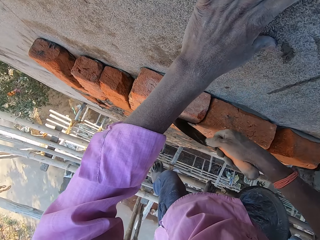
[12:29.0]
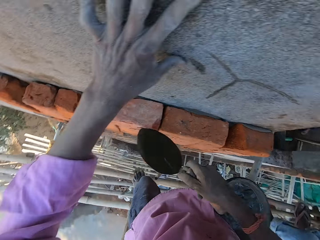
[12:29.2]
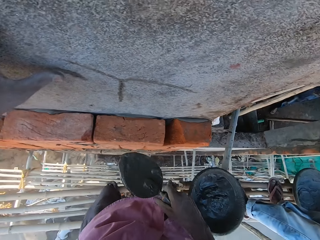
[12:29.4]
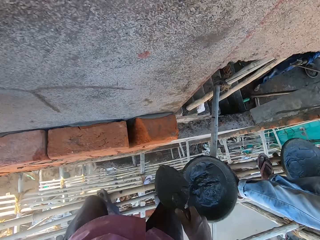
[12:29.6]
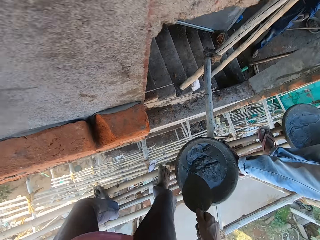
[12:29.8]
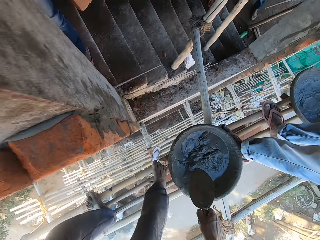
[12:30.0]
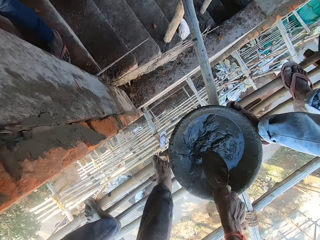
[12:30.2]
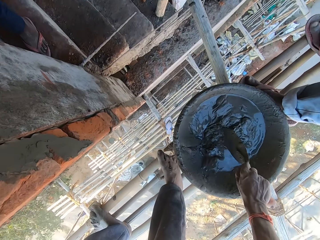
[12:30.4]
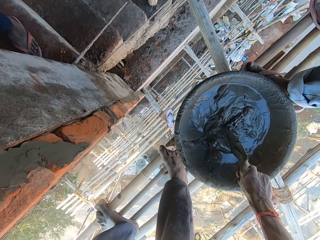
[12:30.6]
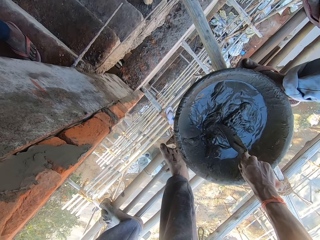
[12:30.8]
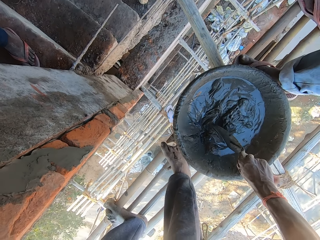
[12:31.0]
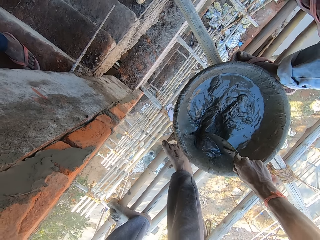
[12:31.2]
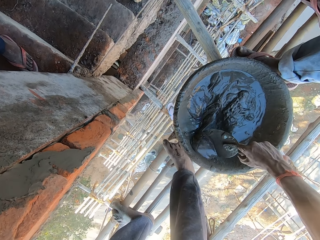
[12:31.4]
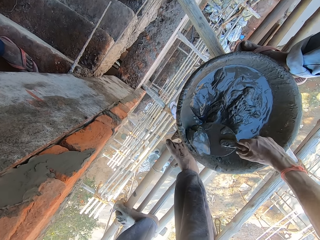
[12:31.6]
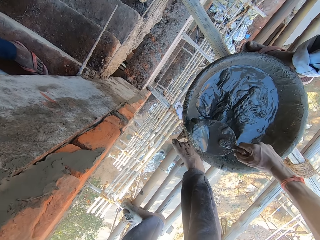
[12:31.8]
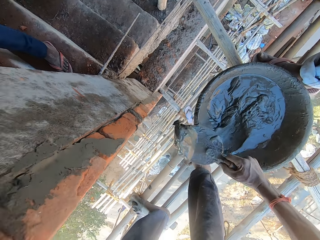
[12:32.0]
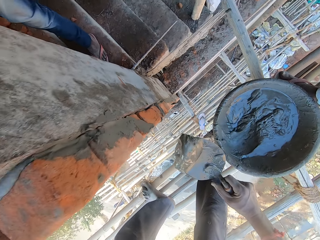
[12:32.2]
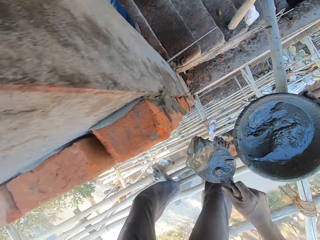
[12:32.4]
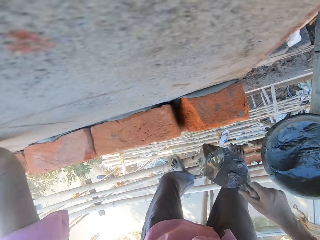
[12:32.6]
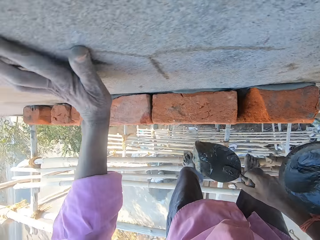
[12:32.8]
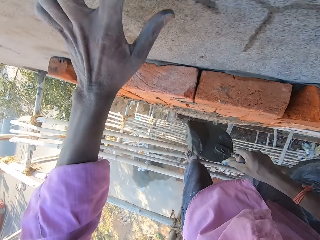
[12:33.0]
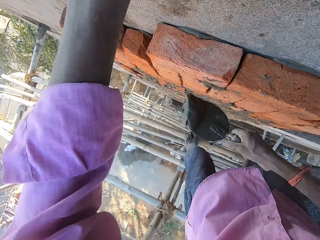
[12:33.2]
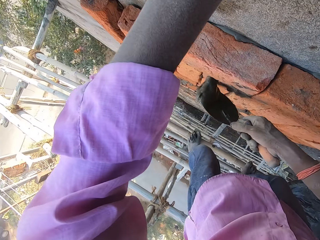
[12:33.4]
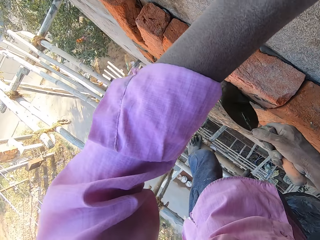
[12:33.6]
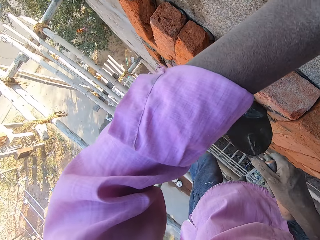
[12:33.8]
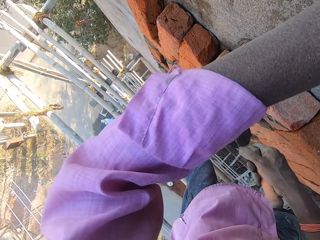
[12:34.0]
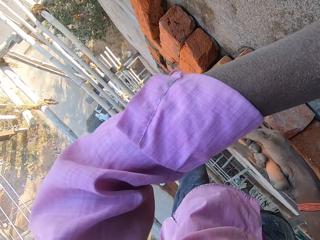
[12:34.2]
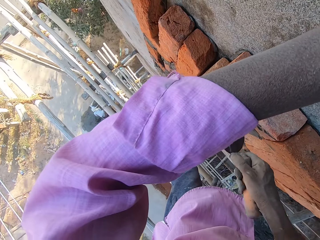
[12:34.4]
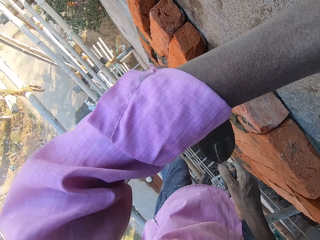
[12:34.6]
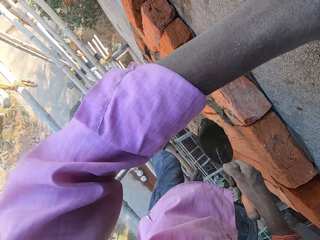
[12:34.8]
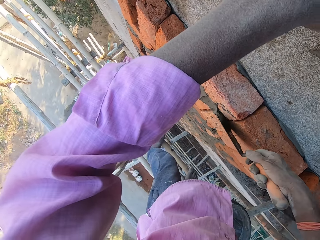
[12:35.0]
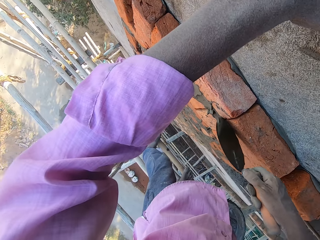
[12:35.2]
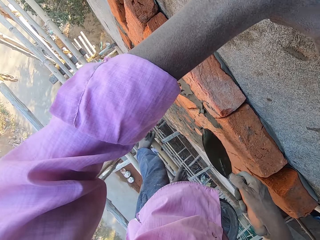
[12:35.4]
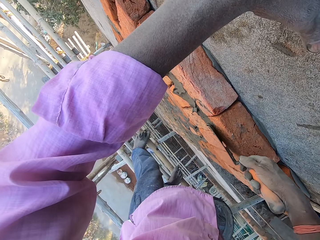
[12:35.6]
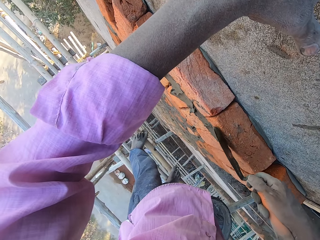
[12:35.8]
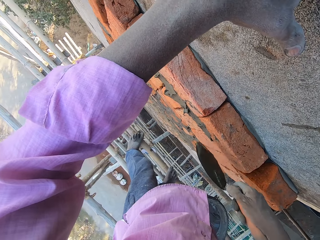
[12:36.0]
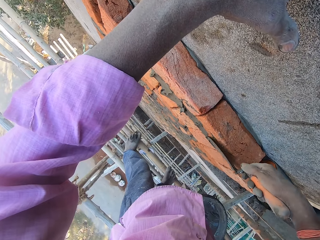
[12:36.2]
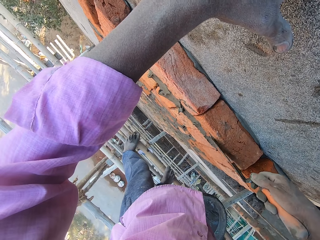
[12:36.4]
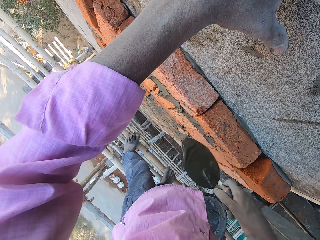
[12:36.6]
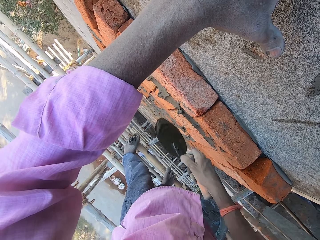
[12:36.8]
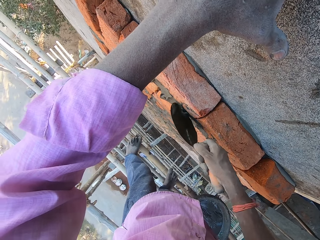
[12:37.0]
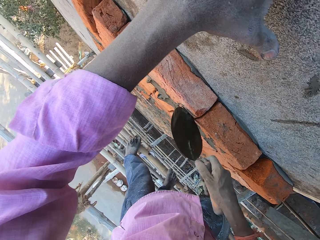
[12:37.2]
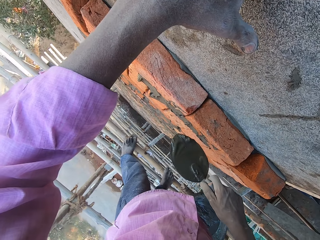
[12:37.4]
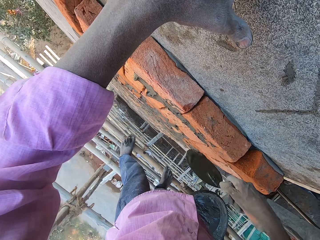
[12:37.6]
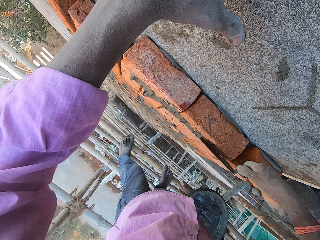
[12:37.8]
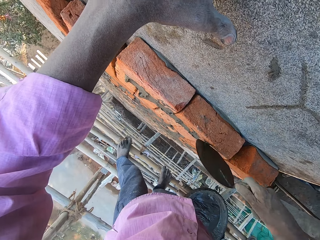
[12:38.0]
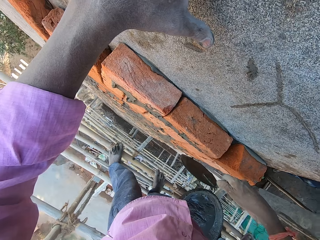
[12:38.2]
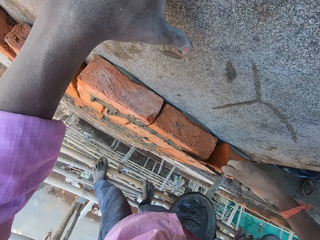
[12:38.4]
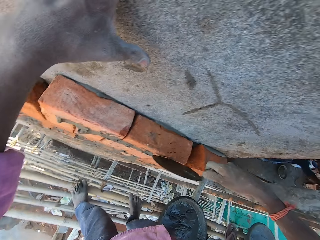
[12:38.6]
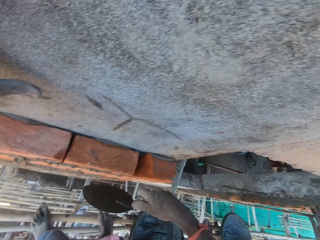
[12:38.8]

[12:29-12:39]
The camera wearer plasters the brick with the hand trowel in his right hand. He takes the mortar from the head pan with the hand trowel in his right hand. He plasters the brick with the hand trowel in his right hand.

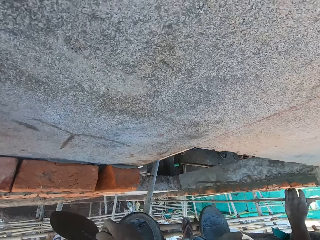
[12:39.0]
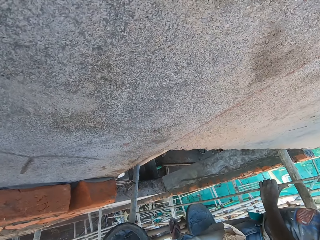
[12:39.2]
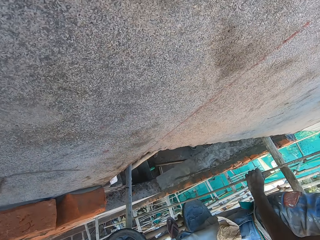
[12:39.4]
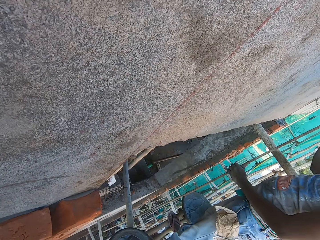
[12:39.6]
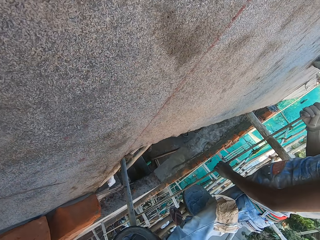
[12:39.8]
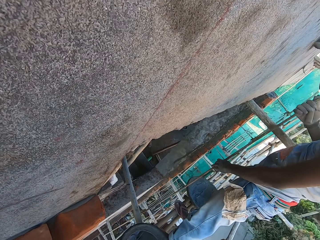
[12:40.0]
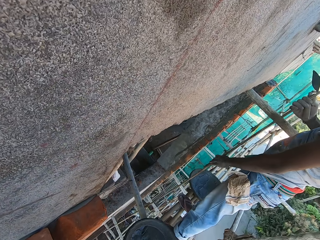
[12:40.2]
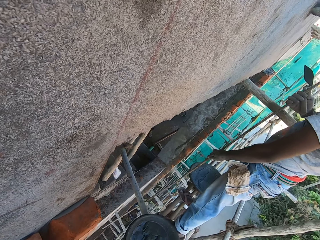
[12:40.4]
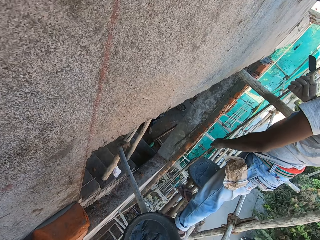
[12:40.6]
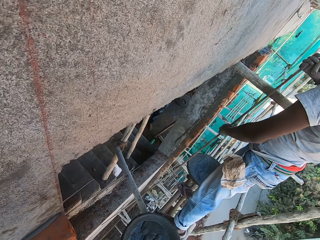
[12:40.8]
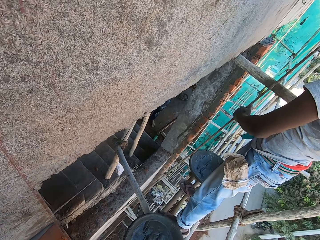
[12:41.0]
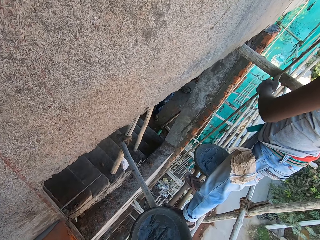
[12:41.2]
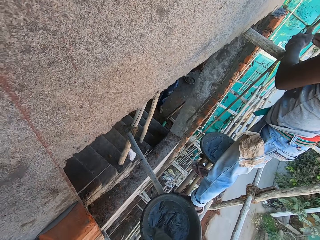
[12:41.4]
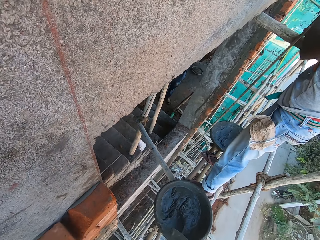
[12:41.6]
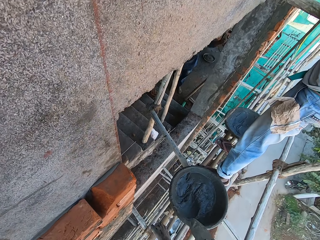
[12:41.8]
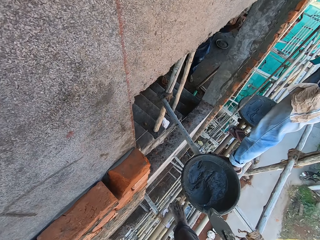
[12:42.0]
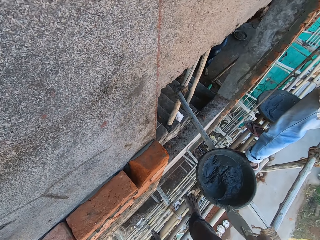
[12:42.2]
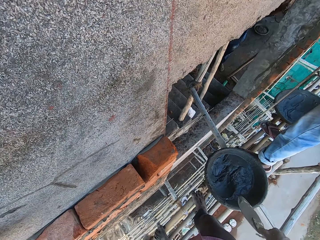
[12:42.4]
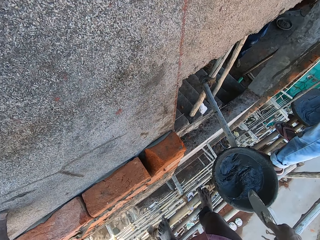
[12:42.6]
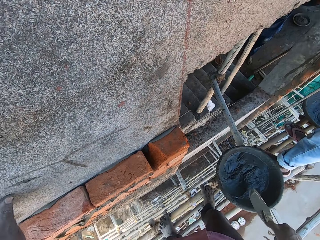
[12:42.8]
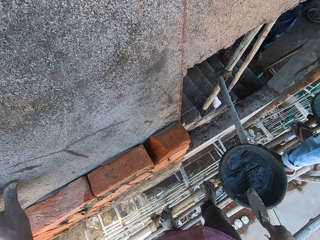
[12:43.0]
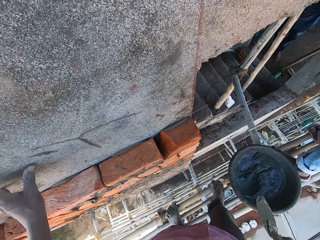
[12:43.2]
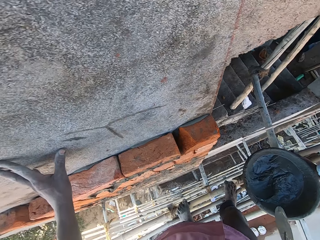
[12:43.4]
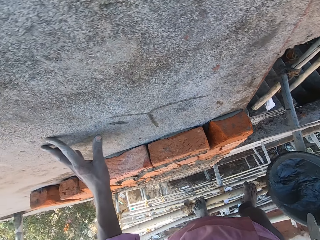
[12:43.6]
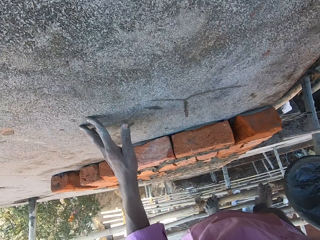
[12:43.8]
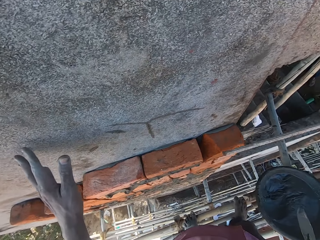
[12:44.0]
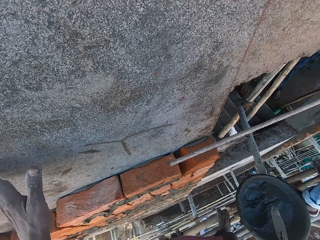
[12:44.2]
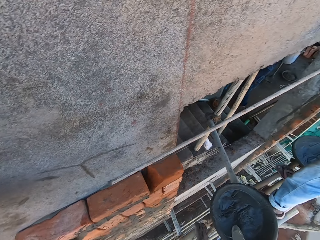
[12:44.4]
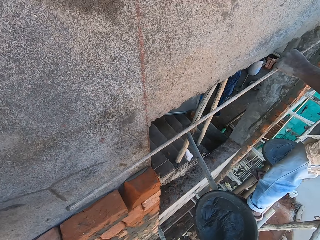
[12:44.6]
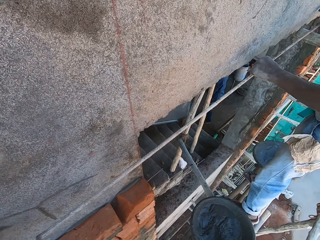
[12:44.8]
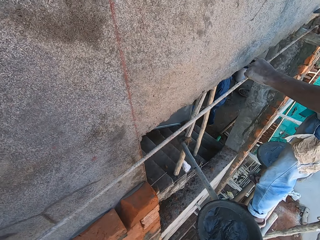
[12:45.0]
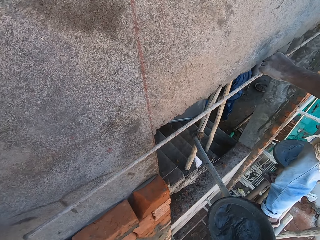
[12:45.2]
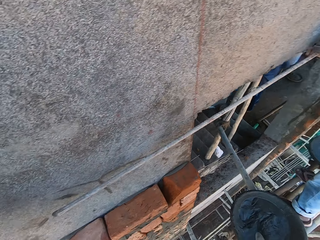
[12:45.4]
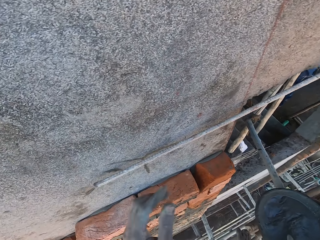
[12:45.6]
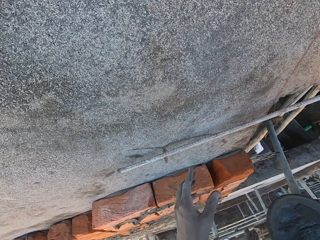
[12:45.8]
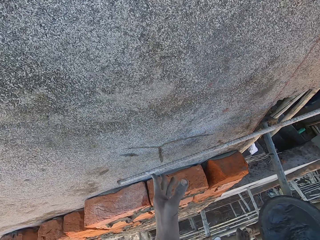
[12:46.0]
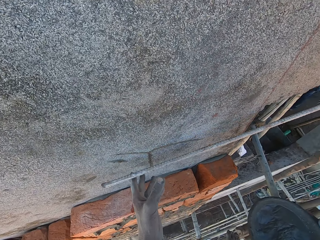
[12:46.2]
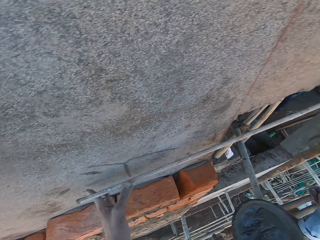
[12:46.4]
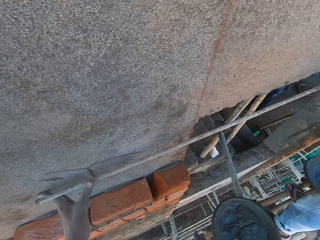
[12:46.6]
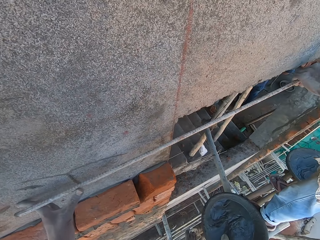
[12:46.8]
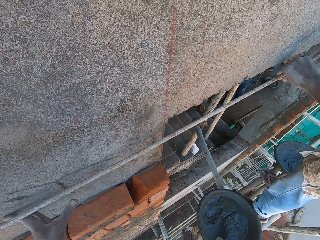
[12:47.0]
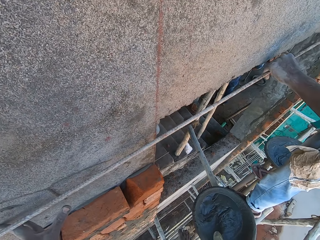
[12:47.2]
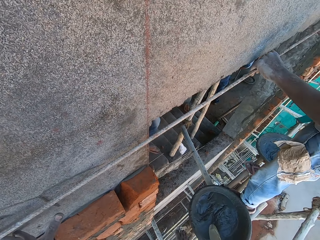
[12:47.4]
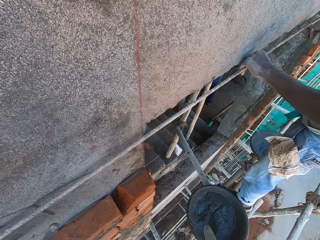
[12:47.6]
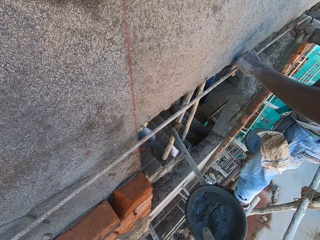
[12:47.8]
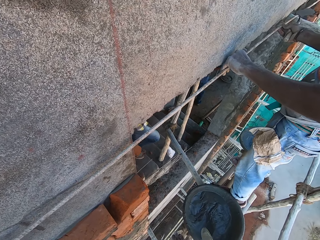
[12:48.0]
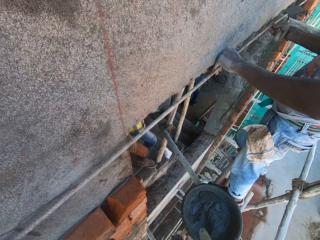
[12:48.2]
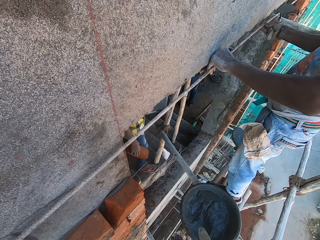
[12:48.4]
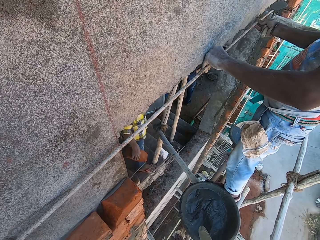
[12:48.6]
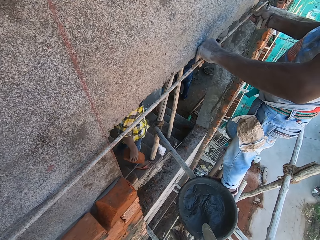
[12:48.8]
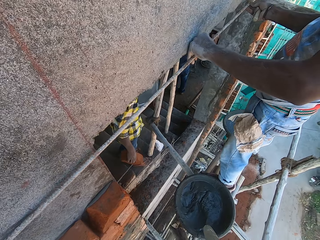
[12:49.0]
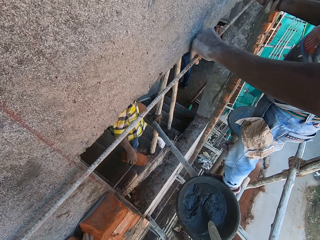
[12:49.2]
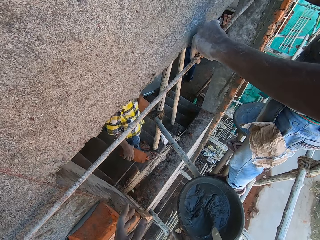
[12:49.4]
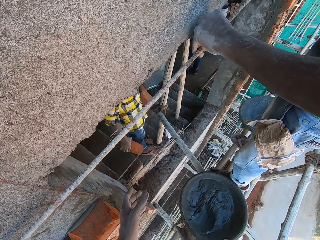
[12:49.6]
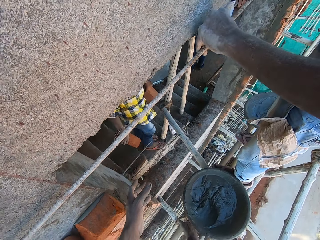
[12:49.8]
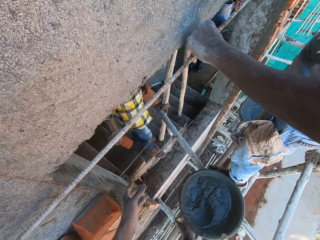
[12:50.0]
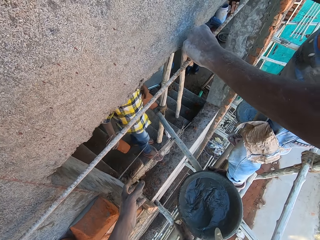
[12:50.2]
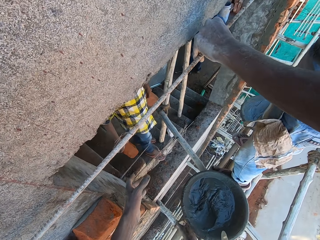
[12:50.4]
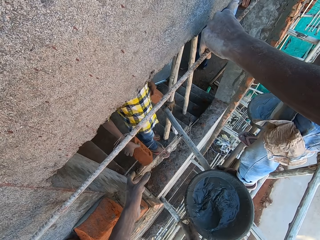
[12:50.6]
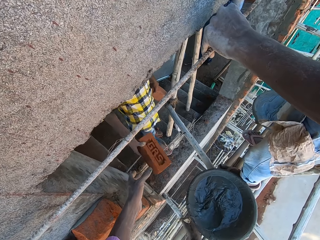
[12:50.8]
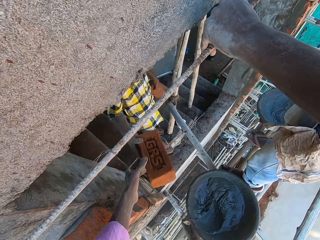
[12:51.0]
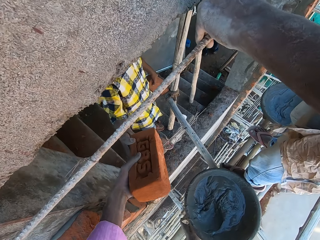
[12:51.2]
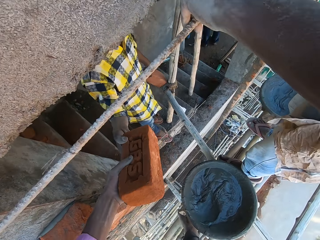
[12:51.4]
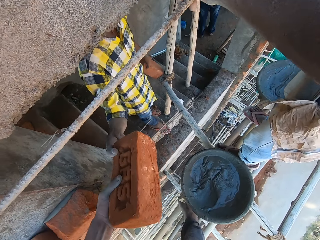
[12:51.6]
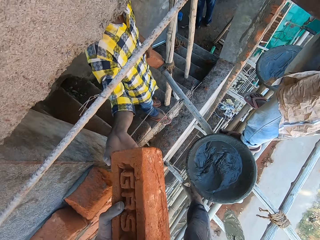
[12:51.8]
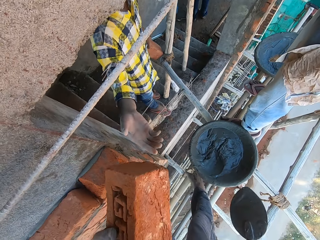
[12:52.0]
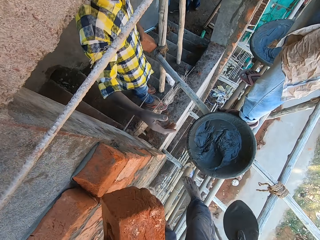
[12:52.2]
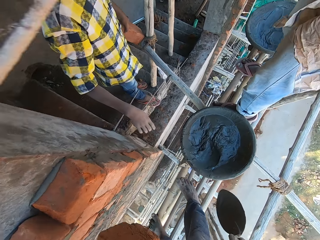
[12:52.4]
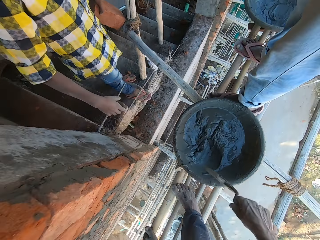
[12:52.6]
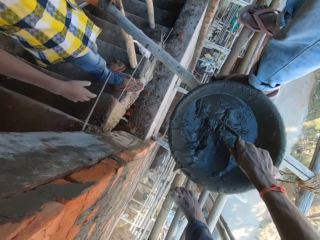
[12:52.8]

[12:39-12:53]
A man holds an iron with his left hand. The man talks to the camera wearer. The man places the iron on the wall with both hands. The man holds the metal. The camera wearer places his left hand on the wall. He talks to another man. The other man holds the brick in both hands. The other man passes the brick to the camera wearer with his left hand.
